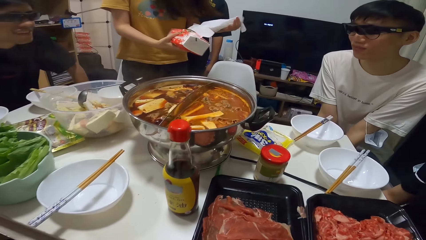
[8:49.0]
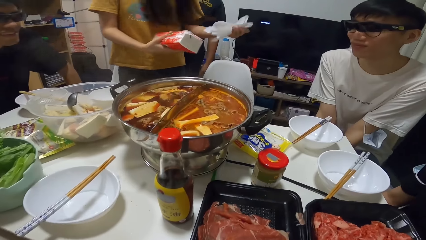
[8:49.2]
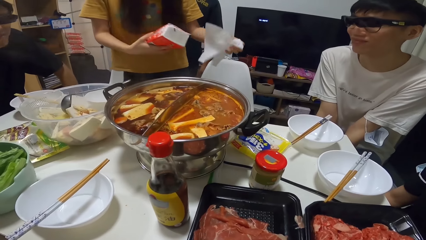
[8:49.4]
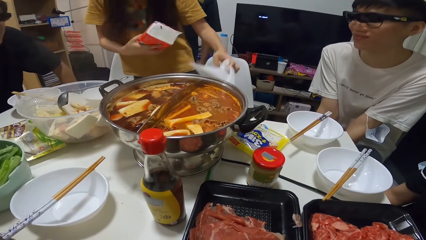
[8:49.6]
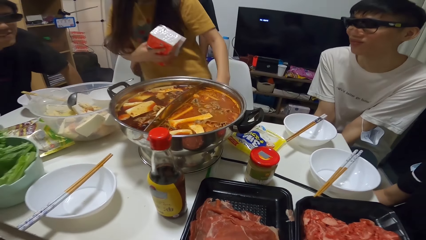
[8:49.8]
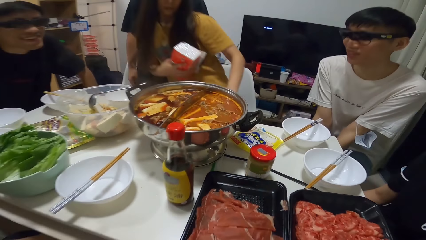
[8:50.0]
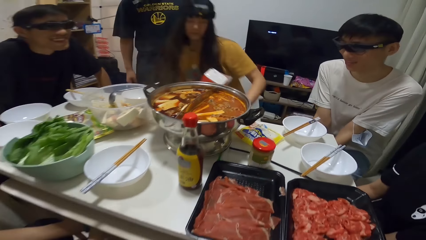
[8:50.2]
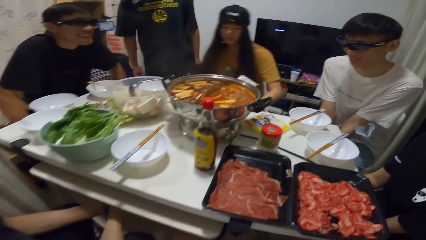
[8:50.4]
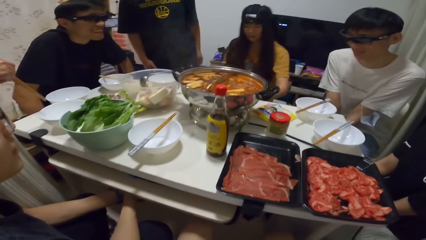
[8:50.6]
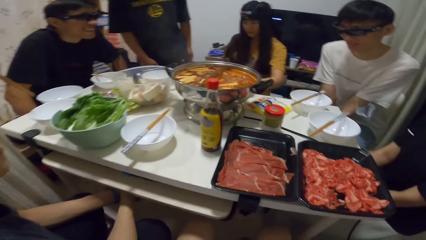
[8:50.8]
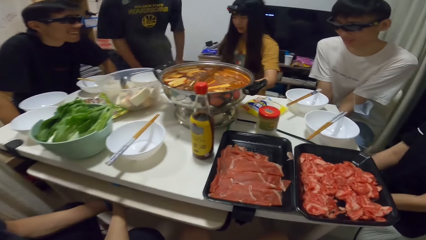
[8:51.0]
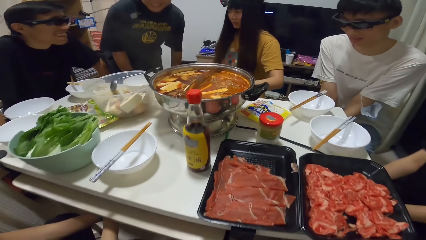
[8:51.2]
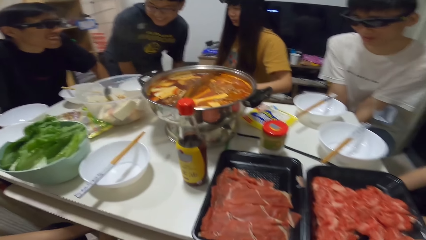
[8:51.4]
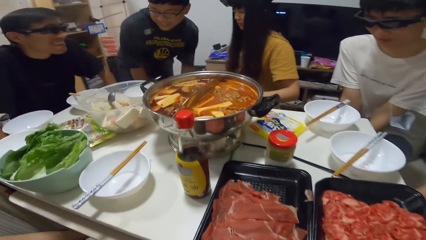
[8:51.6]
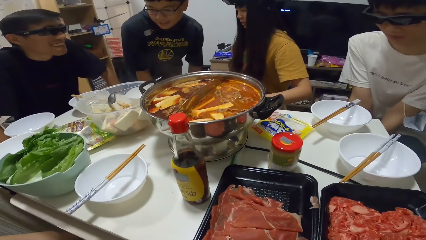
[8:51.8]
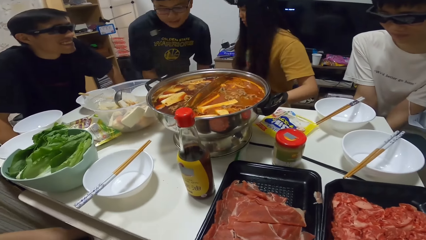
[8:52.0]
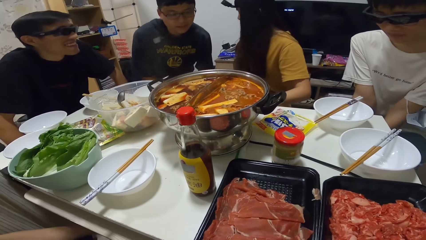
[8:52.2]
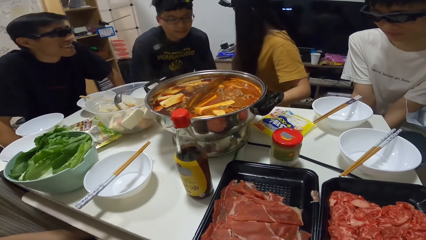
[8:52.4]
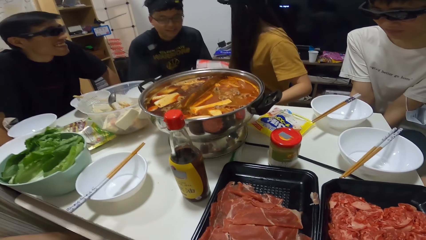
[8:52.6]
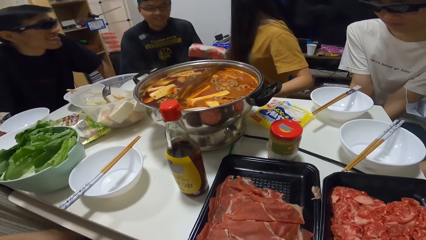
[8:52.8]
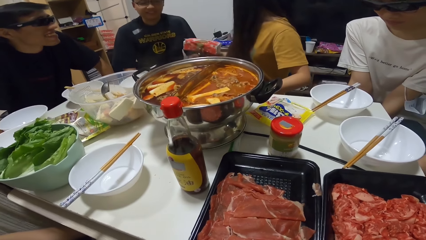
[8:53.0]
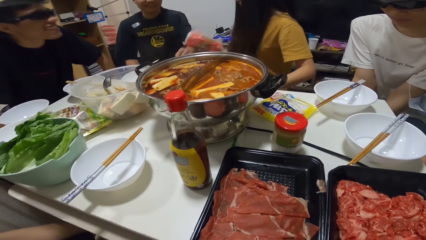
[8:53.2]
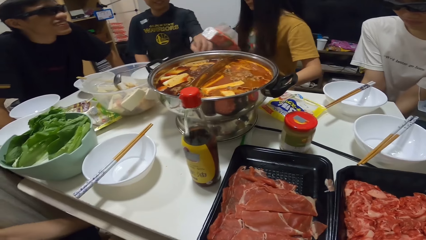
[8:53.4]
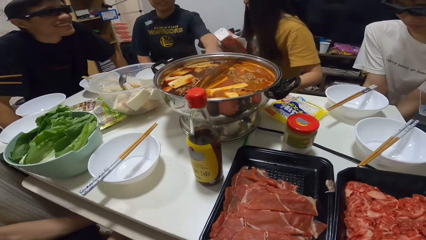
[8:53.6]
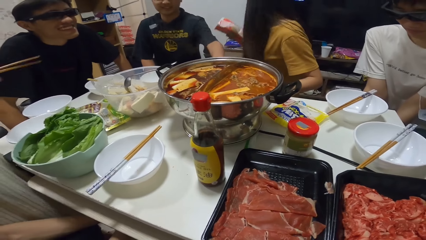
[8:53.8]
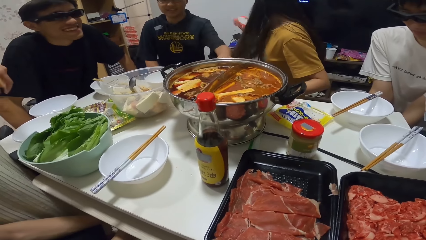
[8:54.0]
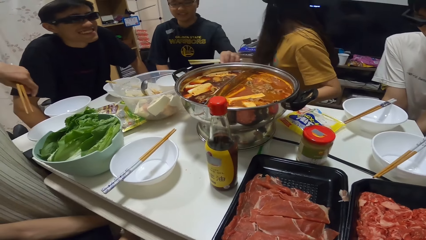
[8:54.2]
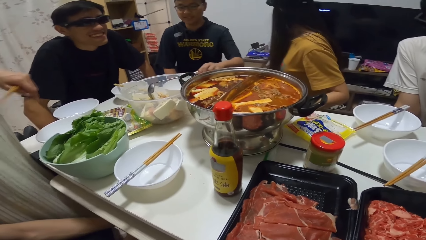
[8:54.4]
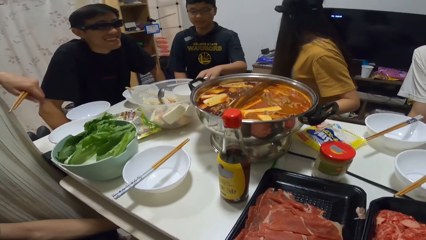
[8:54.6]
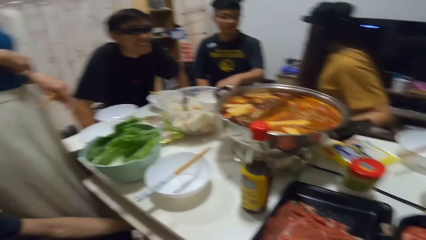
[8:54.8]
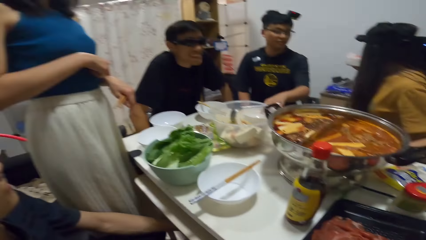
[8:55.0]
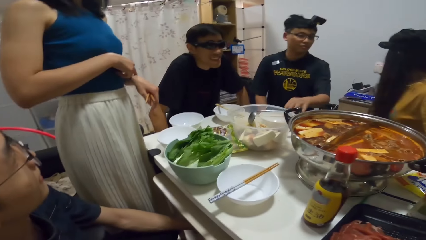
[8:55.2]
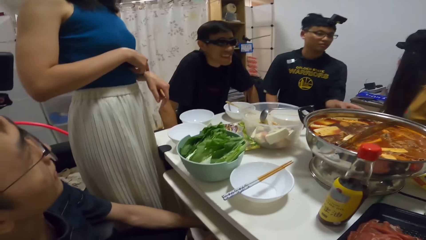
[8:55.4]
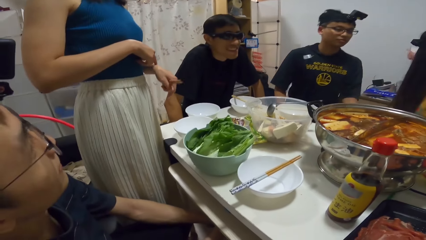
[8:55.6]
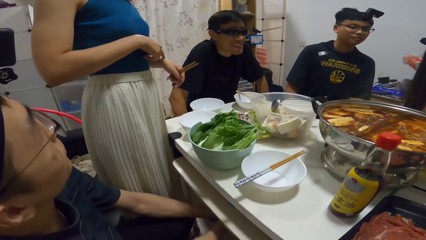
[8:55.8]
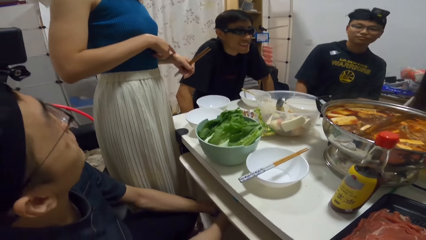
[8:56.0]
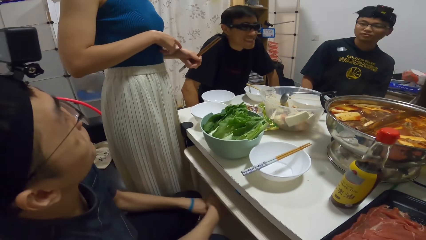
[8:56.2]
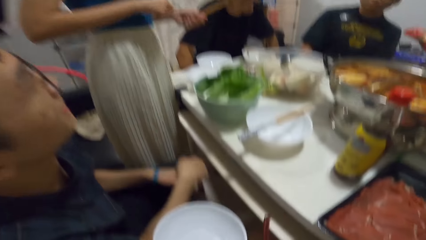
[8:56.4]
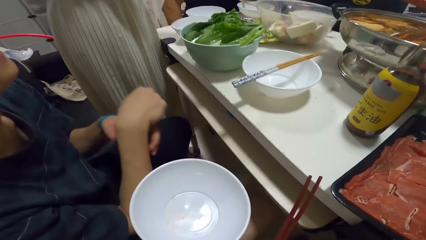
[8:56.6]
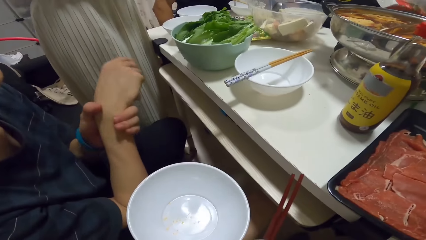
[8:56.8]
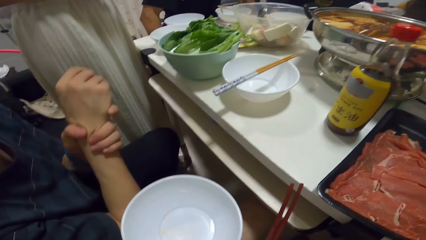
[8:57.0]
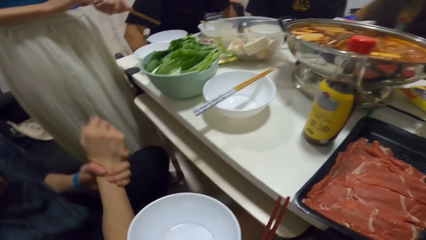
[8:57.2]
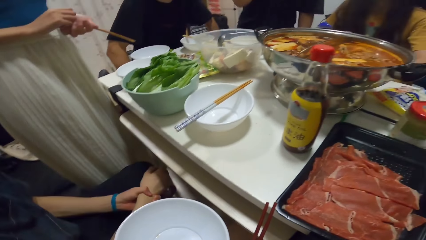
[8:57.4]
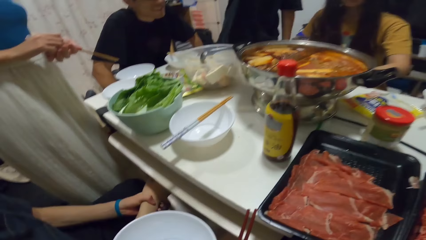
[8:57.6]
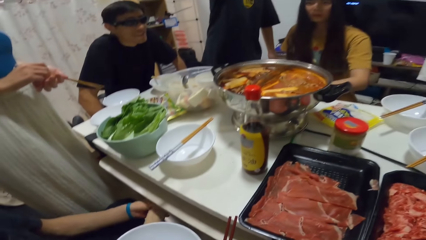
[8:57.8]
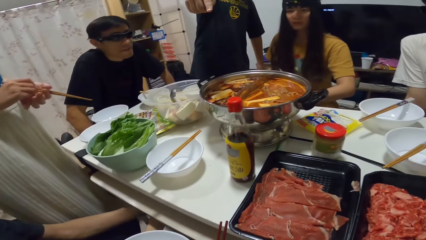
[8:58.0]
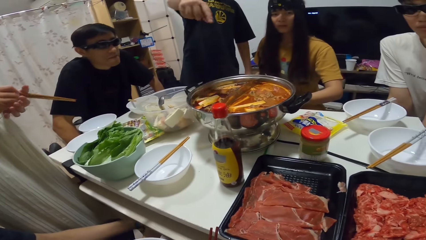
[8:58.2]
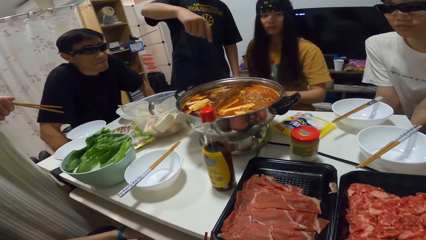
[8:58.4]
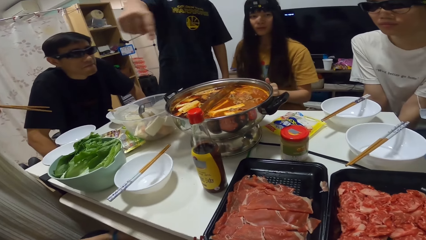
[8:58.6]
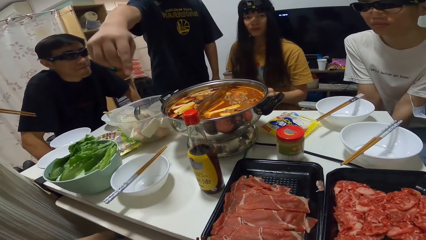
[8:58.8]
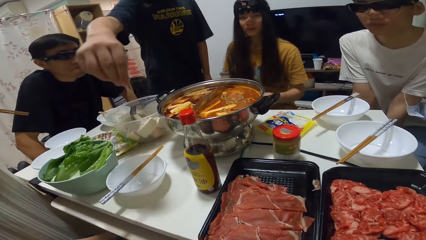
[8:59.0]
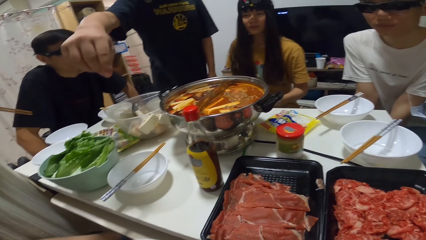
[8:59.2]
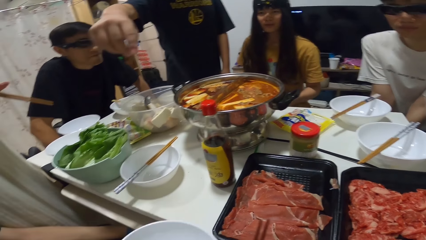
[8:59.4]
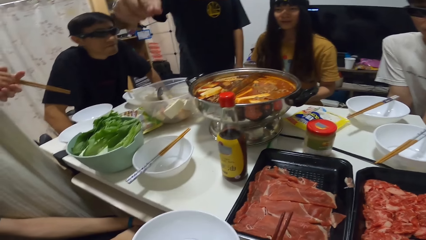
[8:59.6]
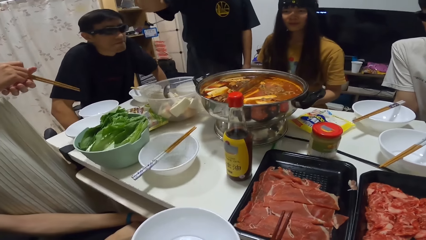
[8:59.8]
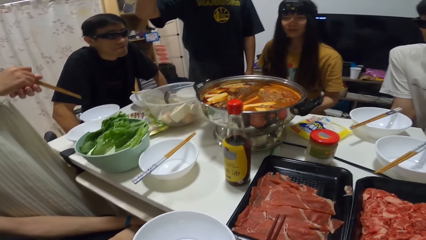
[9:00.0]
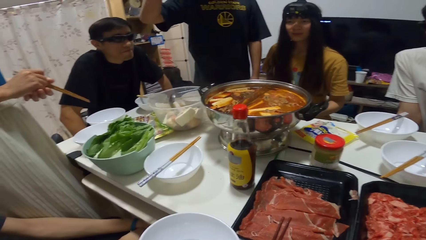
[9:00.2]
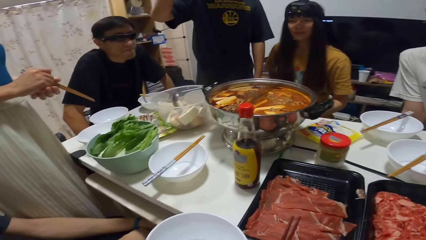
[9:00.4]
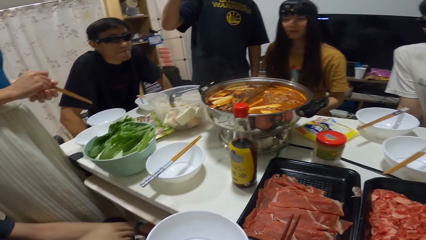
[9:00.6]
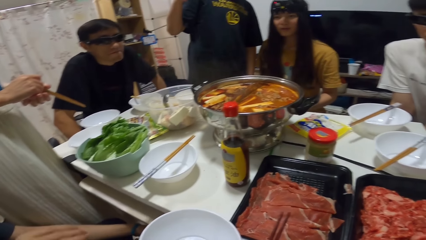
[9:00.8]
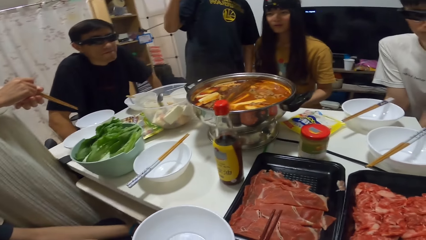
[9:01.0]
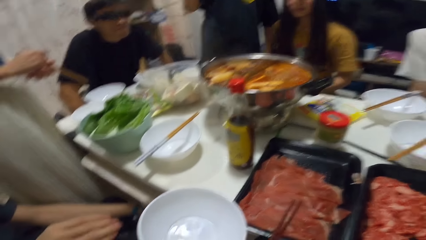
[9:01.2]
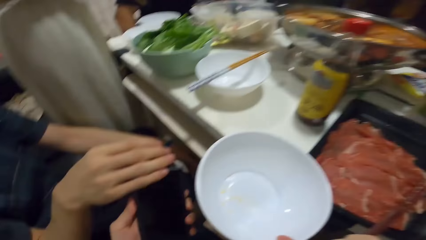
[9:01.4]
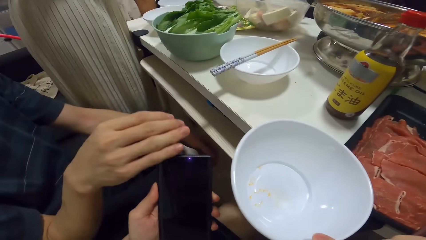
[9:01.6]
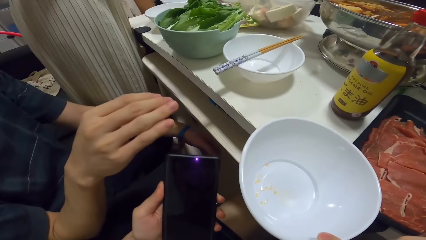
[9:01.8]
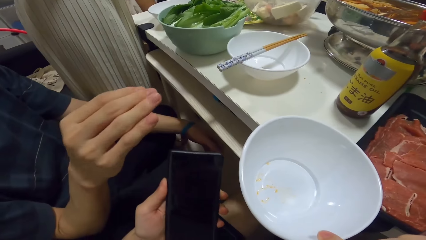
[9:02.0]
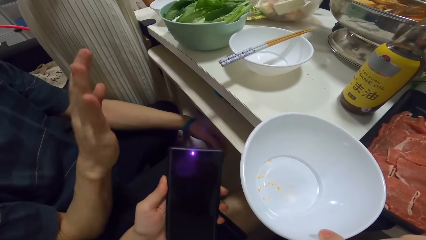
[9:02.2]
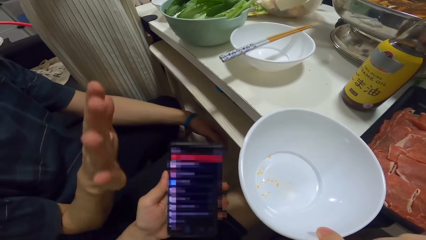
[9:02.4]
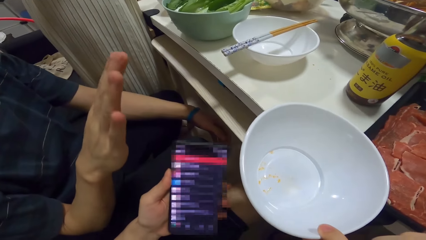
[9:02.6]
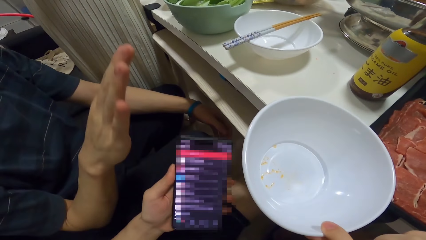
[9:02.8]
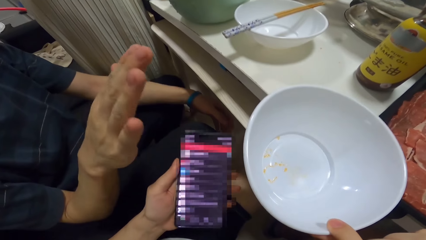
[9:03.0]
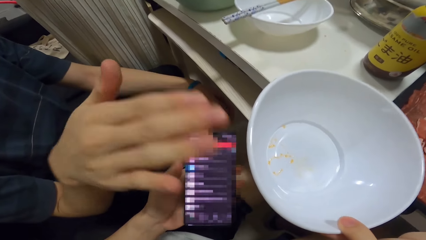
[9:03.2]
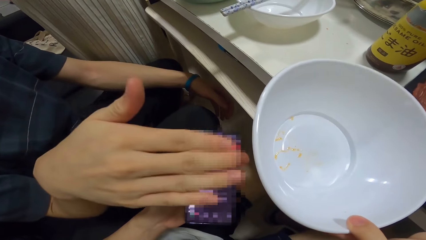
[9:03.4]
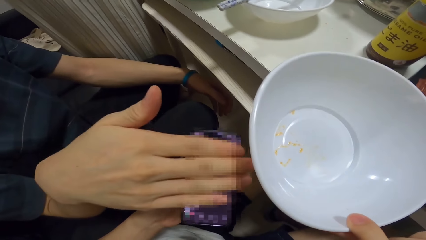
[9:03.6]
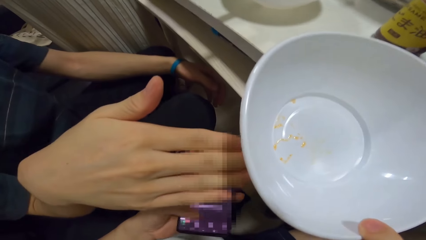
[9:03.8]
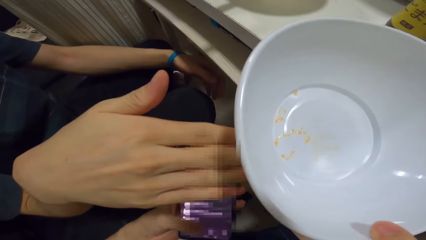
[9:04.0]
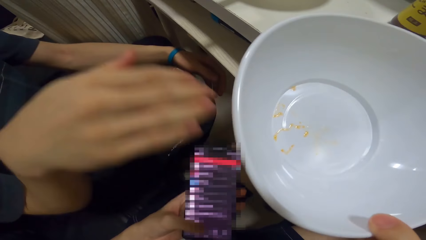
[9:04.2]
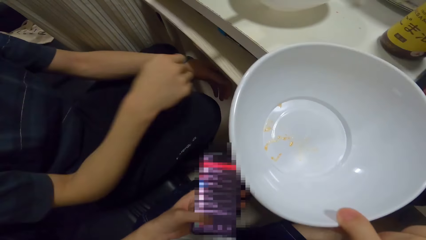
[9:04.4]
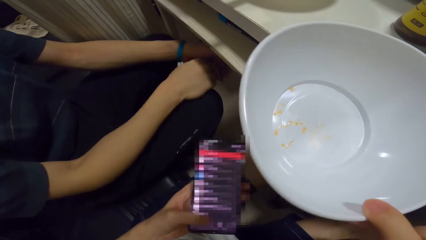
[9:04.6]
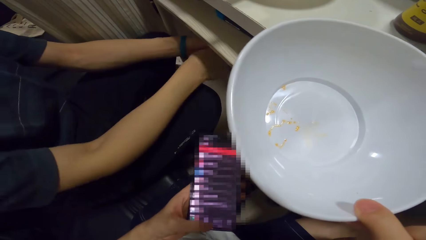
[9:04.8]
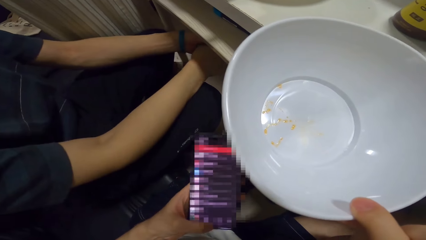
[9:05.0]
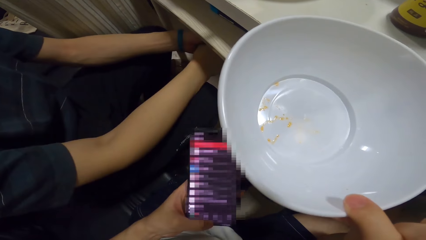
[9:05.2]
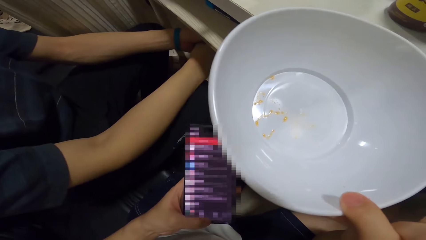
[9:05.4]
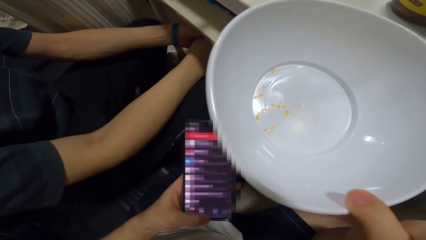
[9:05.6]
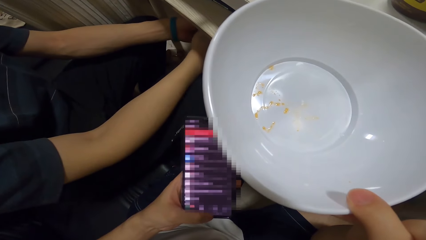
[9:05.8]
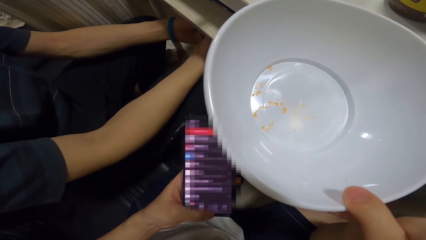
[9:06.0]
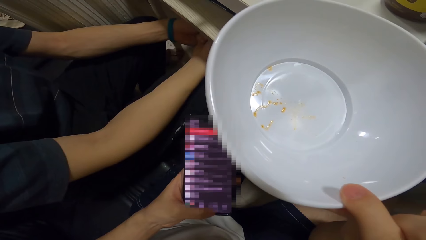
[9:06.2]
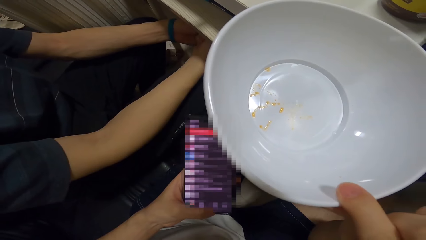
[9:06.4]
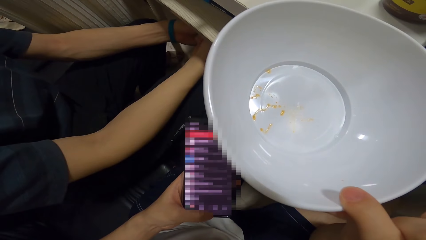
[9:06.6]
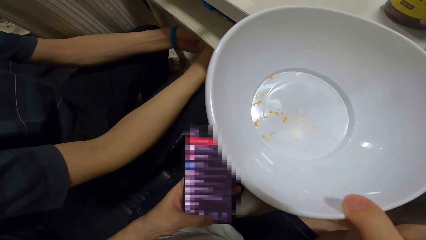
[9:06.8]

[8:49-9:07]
A woman places the serviettes onto the table. A person sits on a chair and stares at the food on the table. The camera wearer holds a bowl and chopsticks. He looks around. The person stands up. The camera wearer holds a phone. He uses the phone in his left hand. A man covers the screen with his right hand.
